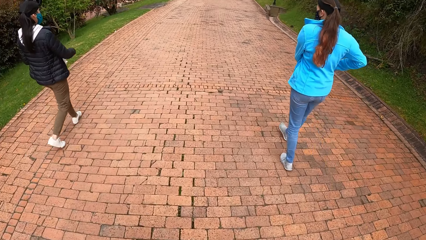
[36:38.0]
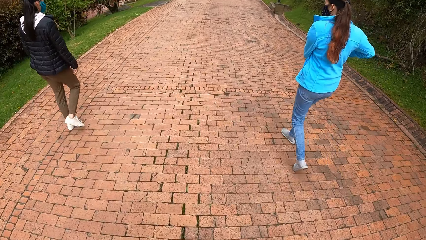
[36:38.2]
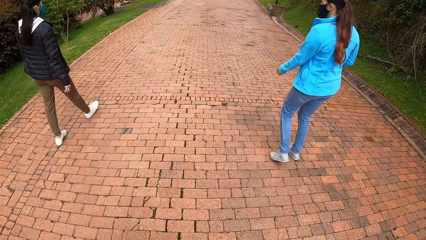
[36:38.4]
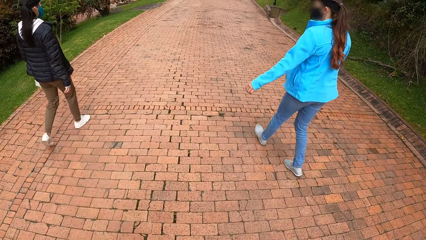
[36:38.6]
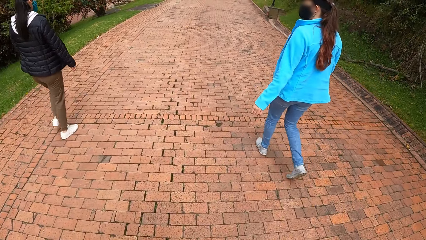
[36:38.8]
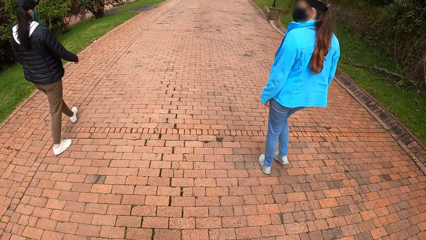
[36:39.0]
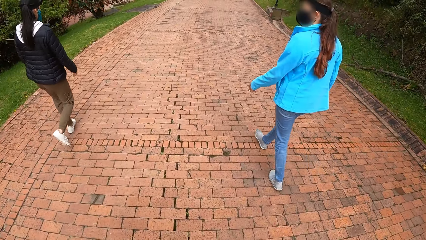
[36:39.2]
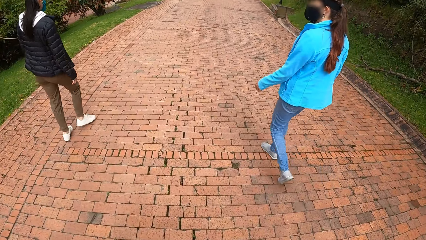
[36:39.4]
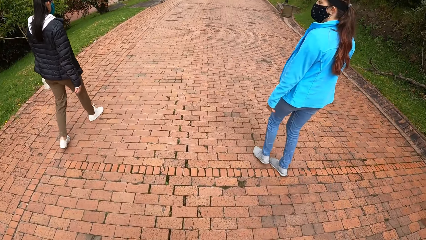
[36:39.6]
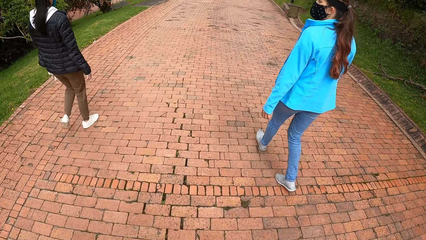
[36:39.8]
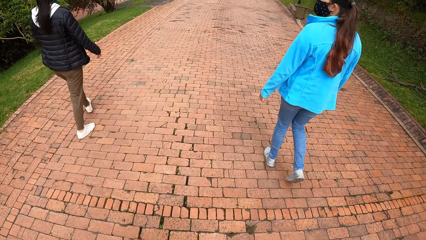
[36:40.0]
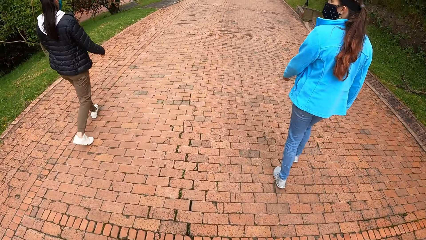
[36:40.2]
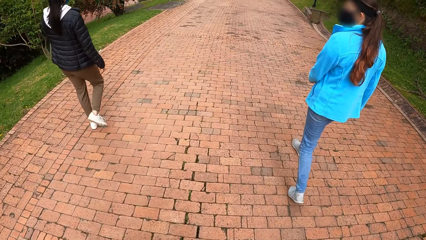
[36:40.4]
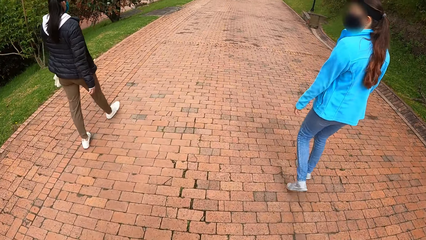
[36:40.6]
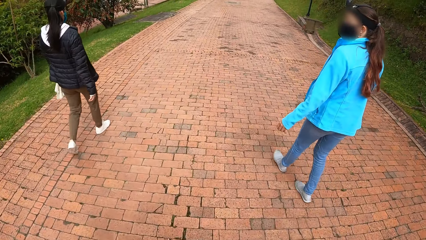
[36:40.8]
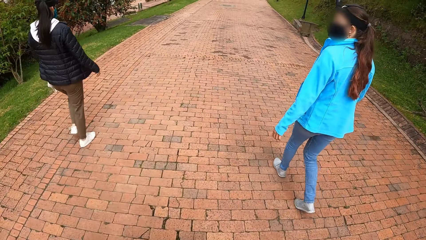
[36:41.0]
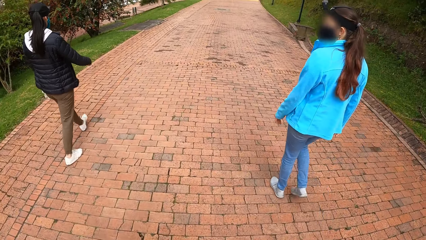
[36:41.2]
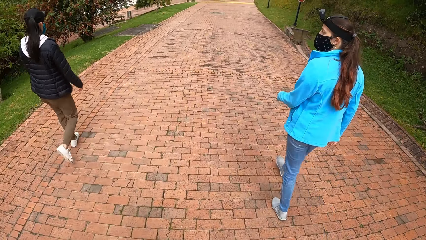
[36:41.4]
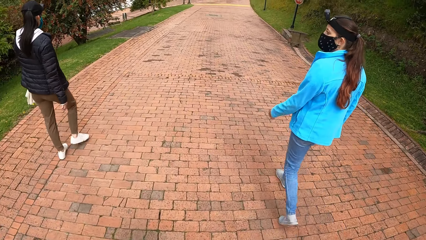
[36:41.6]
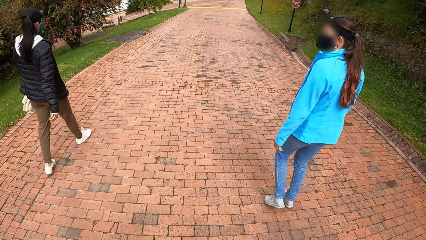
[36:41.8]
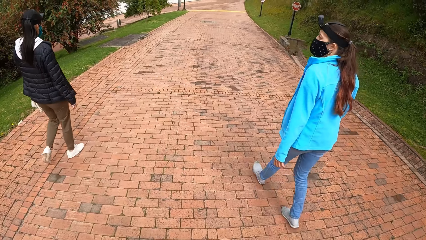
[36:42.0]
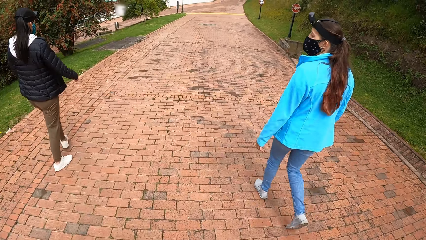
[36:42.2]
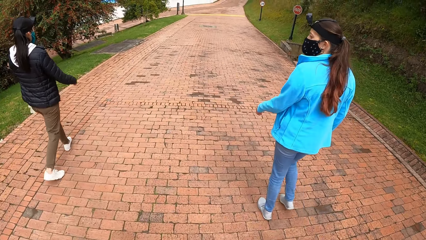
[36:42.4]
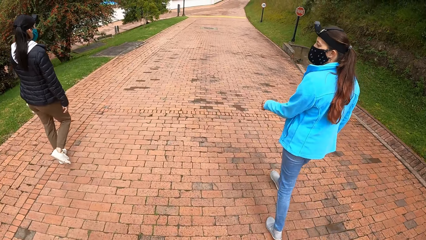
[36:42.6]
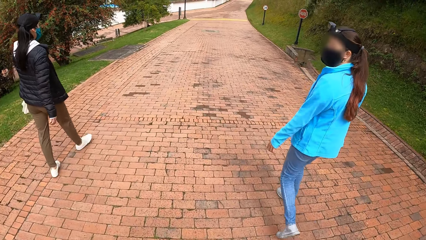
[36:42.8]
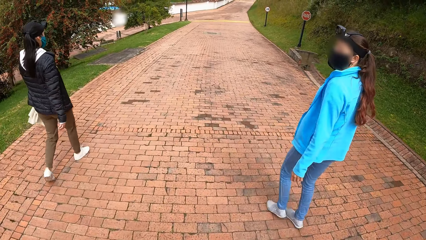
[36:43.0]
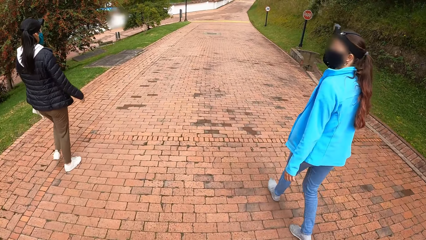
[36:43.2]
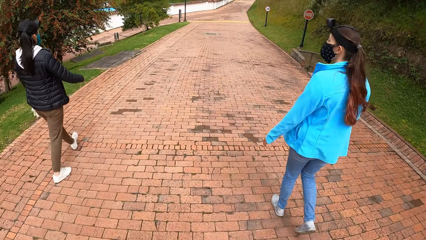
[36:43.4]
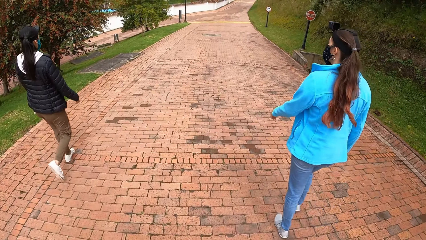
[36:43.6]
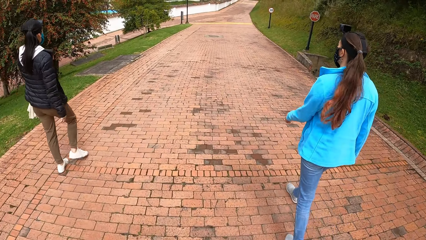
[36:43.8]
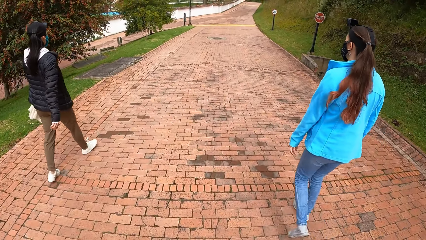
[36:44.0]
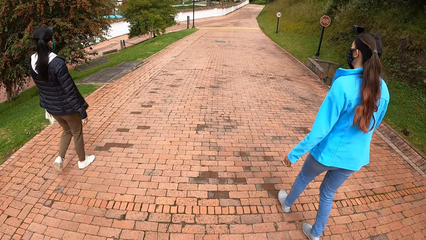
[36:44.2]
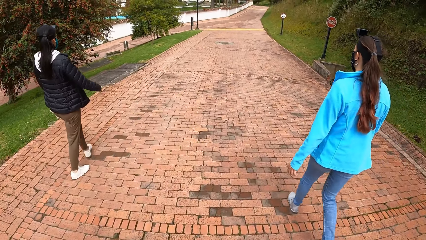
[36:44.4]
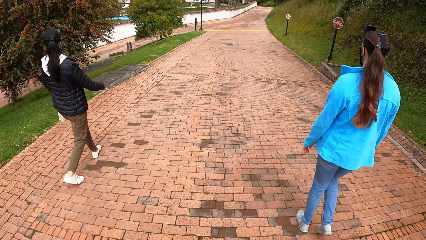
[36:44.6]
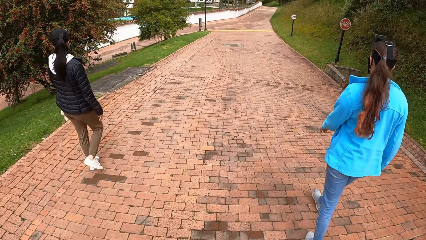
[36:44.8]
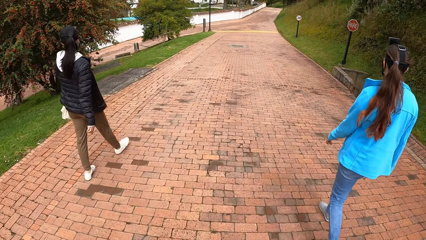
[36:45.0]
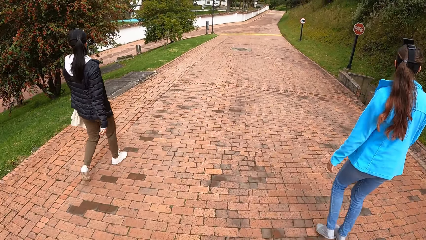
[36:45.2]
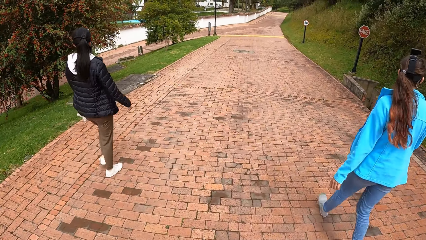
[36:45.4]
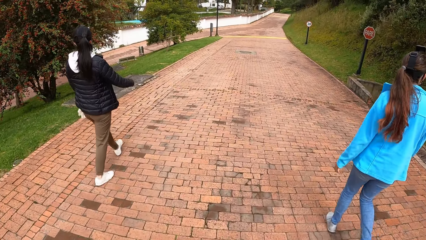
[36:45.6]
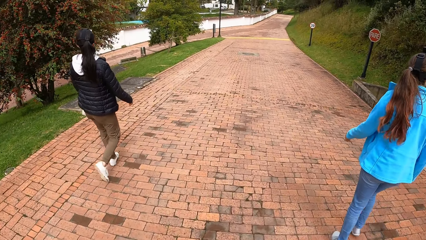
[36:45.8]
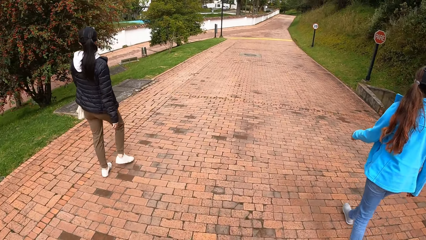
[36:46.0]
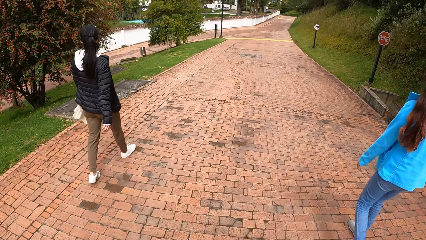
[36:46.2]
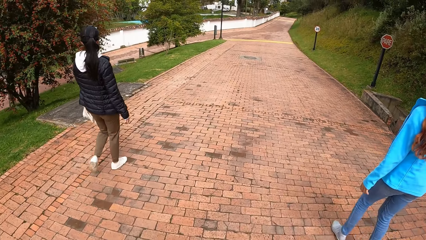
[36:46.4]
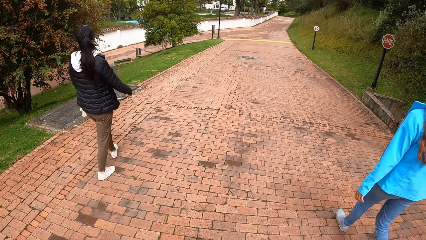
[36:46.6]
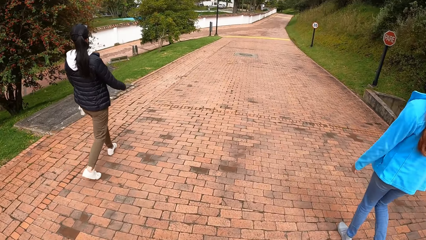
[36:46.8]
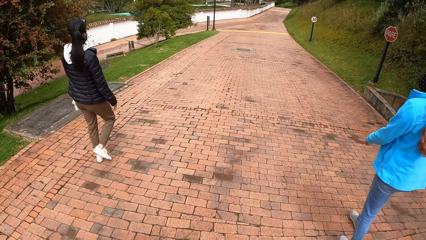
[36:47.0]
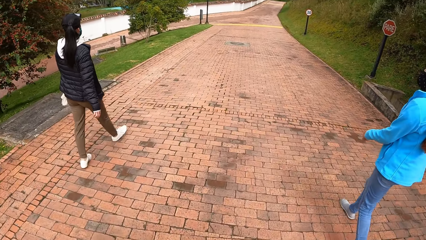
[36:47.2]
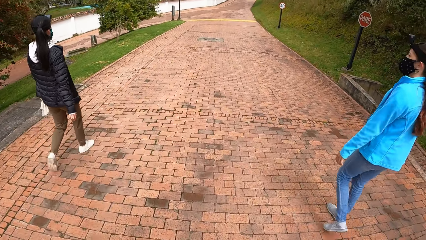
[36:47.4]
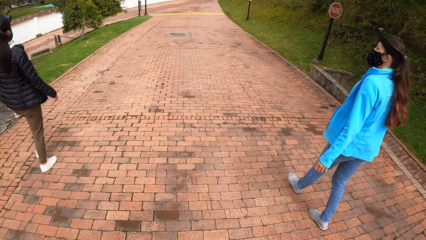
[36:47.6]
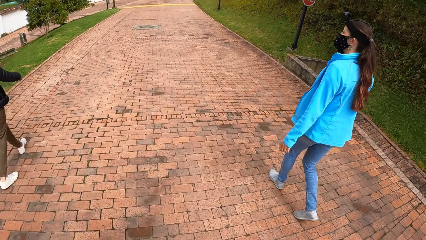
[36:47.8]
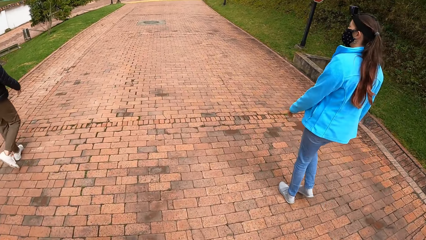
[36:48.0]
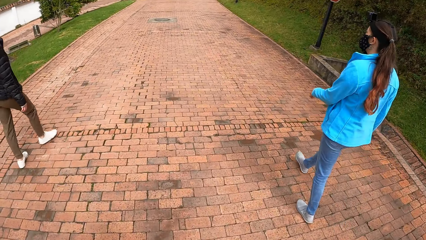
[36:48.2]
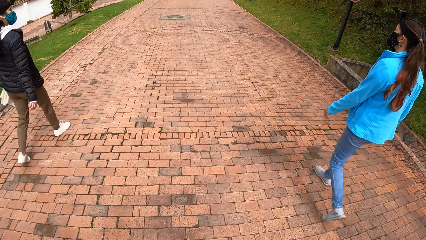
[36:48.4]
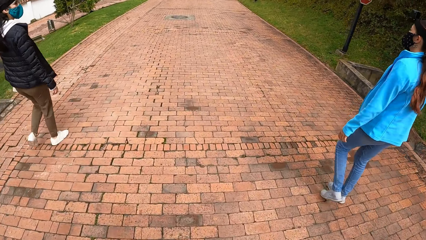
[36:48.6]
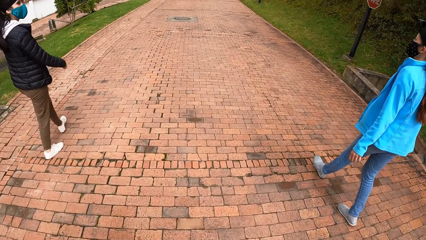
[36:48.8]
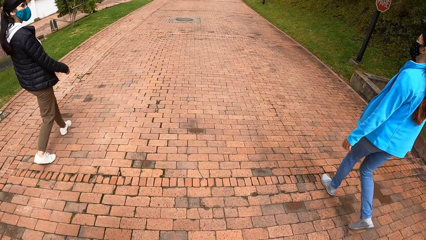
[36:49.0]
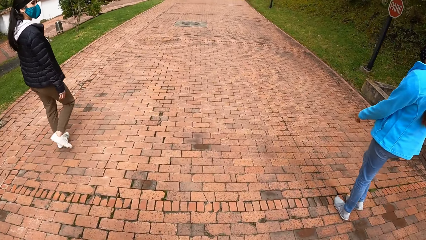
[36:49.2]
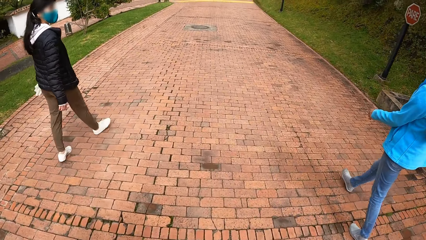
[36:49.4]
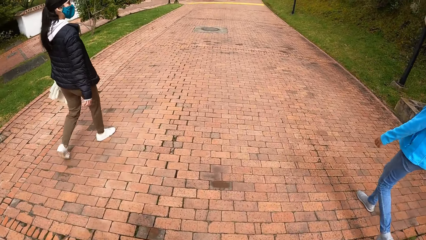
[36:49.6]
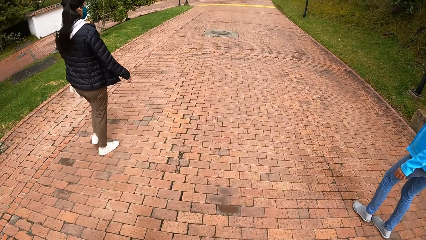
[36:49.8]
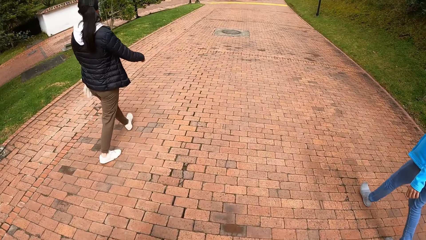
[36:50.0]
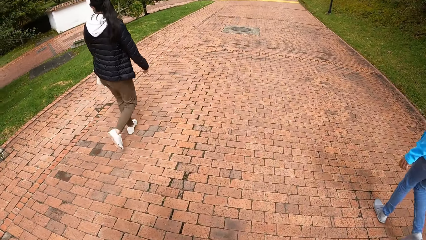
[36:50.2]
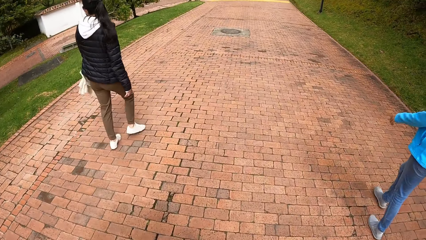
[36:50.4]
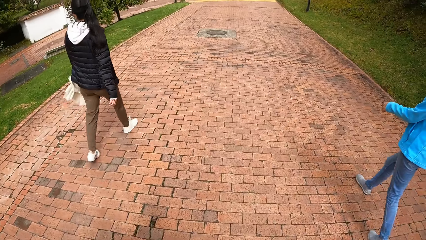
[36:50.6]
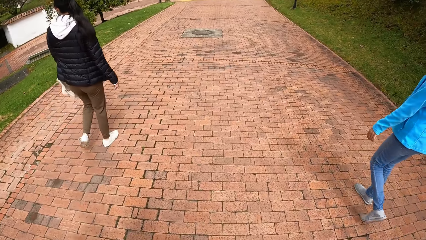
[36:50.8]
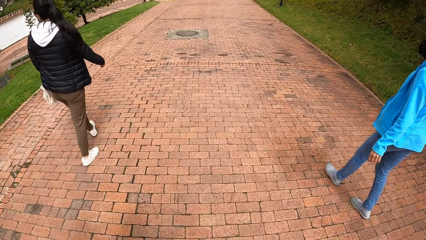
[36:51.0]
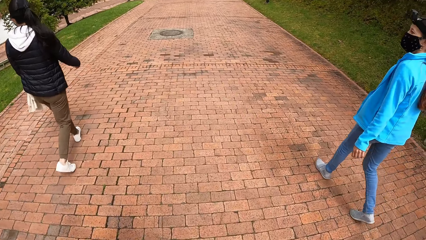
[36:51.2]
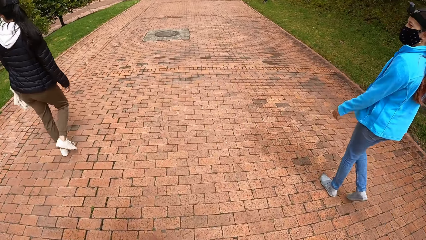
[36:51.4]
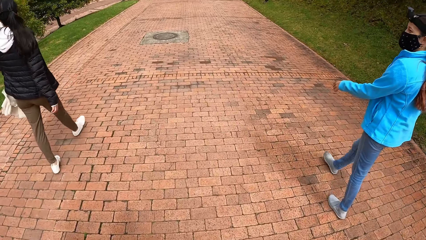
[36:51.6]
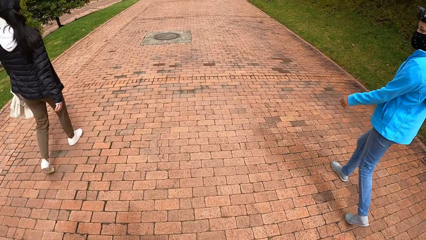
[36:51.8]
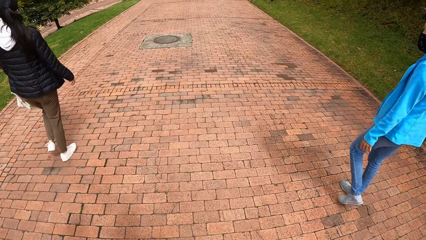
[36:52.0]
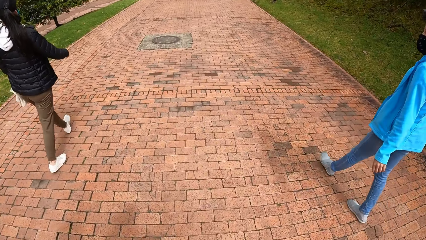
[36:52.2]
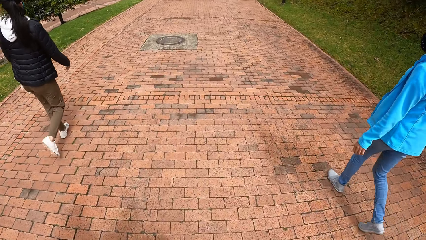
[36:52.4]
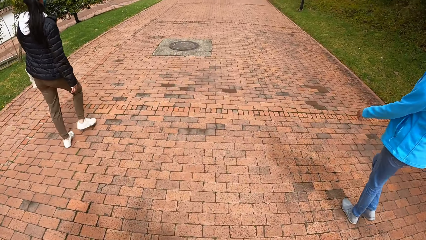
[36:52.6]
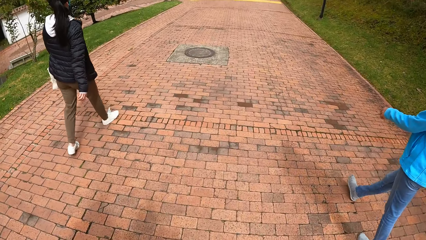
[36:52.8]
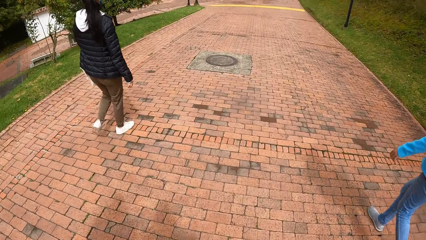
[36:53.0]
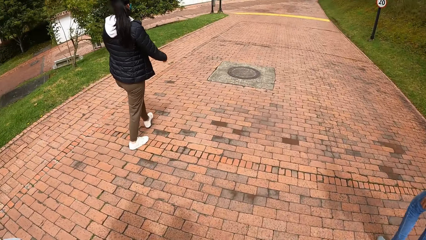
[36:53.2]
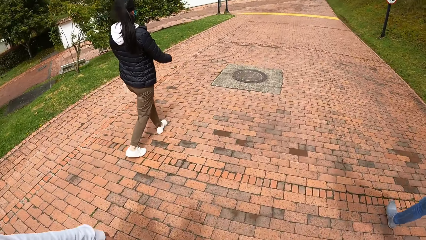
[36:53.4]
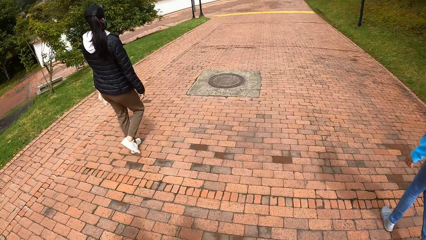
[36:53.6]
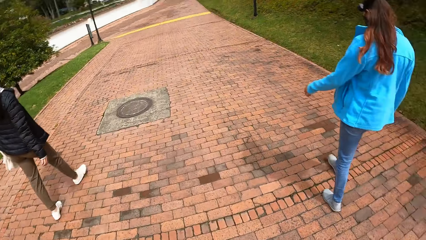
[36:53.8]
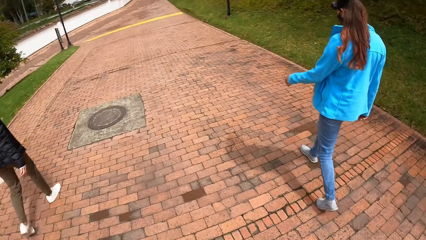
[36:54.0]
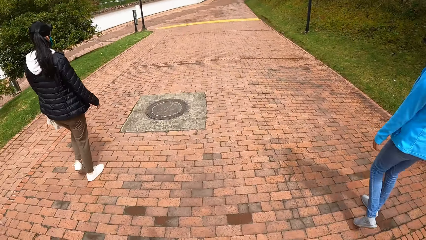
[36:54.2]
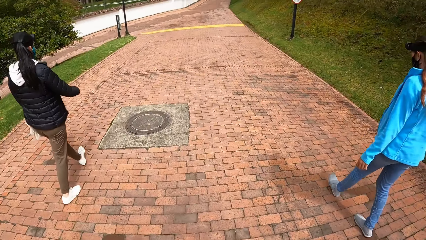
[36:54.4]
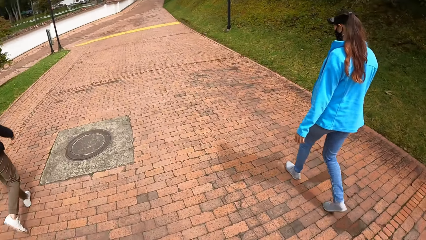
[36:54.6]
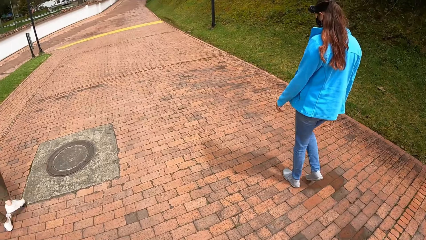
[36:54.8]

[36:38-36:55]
The camera wearer walks along the pathway.
